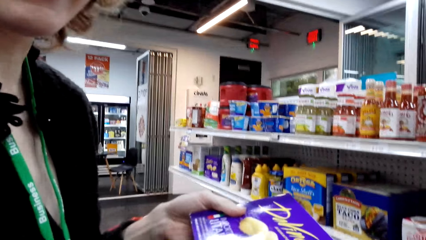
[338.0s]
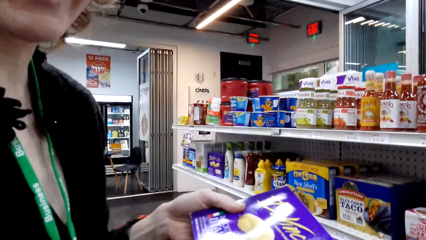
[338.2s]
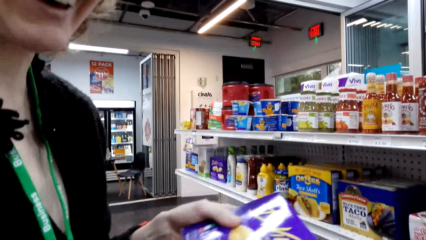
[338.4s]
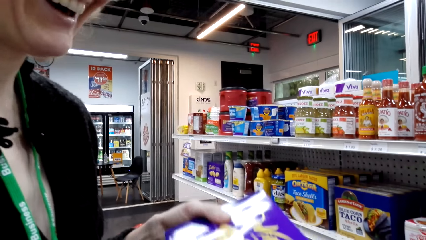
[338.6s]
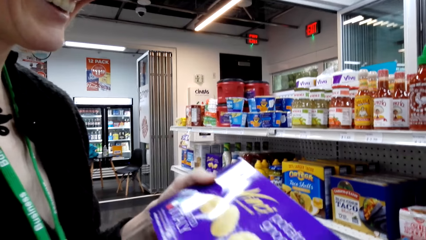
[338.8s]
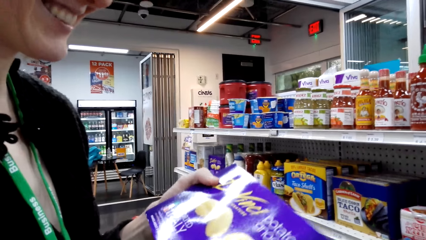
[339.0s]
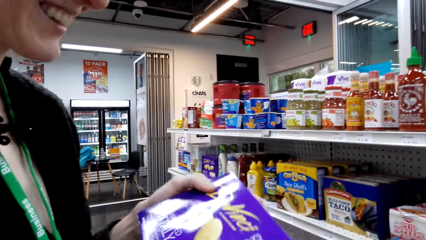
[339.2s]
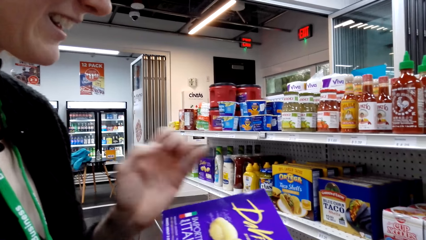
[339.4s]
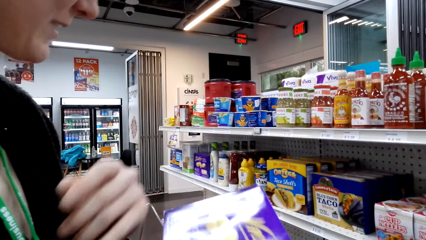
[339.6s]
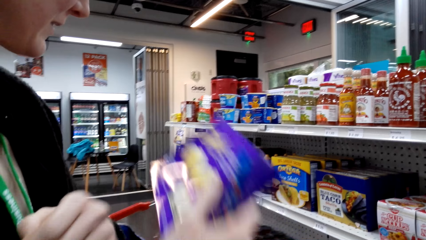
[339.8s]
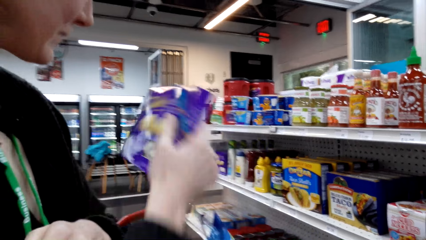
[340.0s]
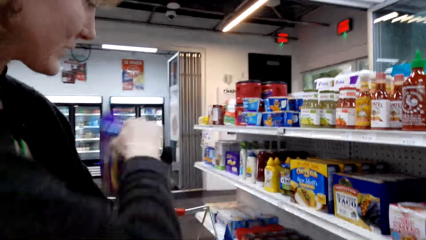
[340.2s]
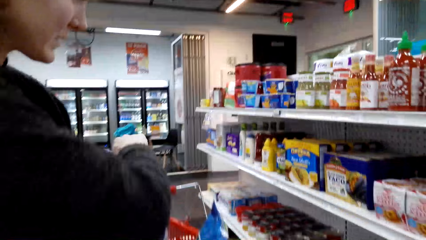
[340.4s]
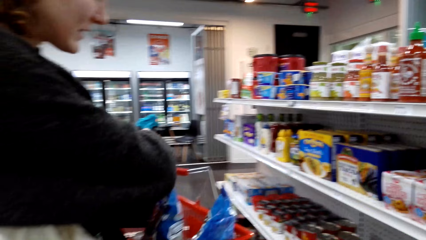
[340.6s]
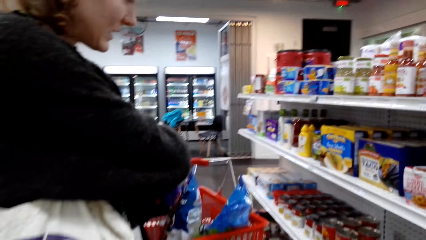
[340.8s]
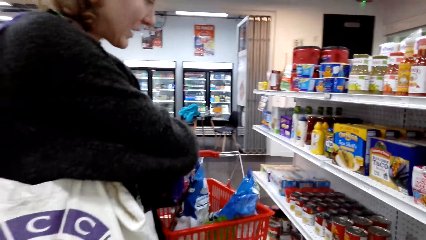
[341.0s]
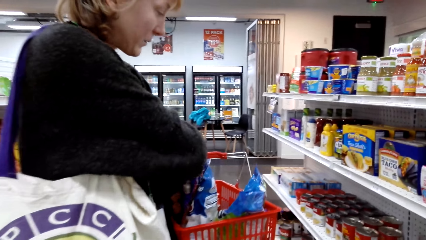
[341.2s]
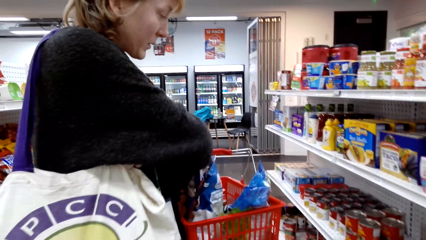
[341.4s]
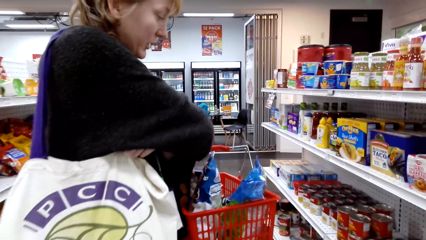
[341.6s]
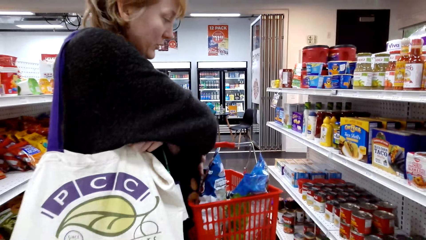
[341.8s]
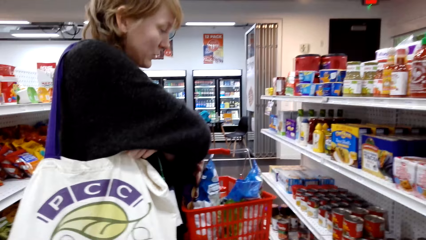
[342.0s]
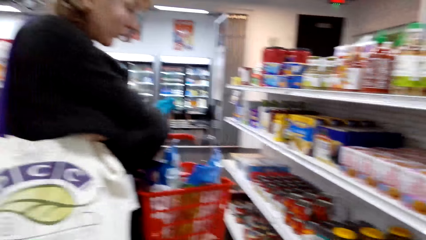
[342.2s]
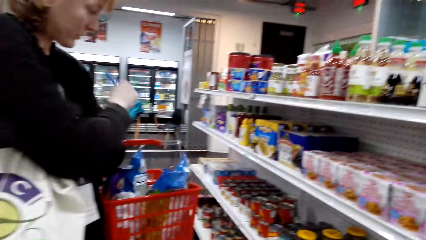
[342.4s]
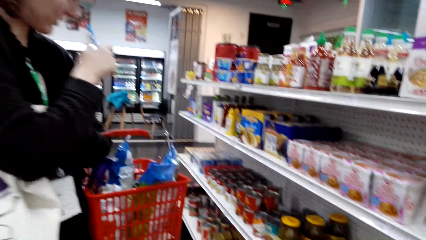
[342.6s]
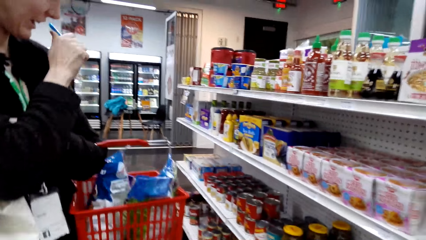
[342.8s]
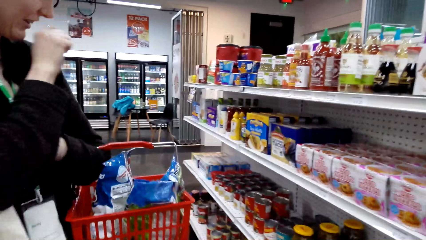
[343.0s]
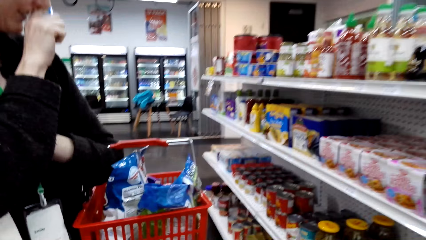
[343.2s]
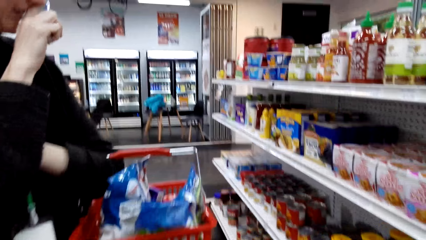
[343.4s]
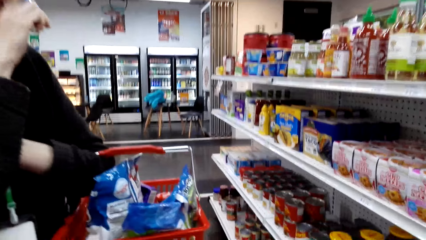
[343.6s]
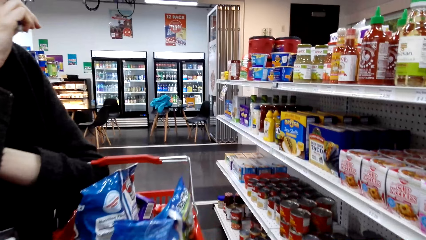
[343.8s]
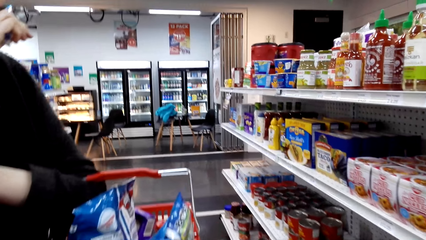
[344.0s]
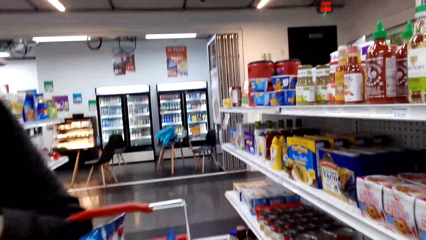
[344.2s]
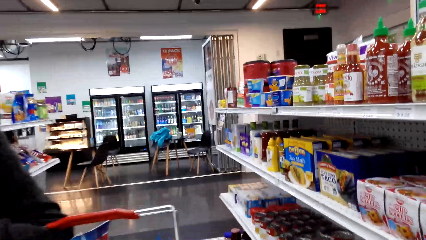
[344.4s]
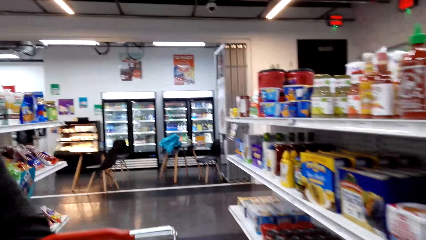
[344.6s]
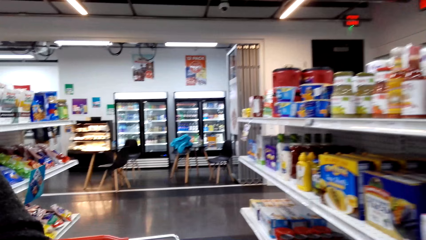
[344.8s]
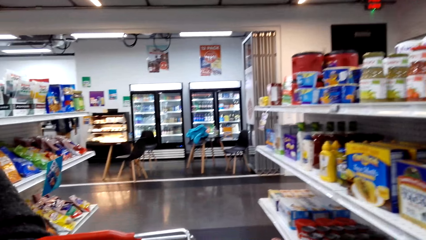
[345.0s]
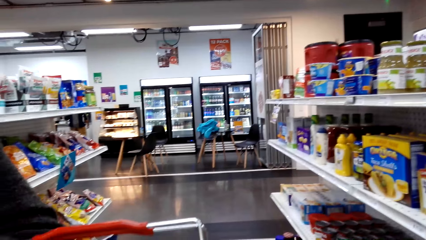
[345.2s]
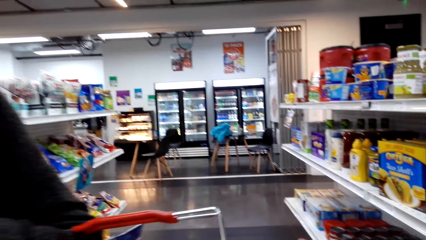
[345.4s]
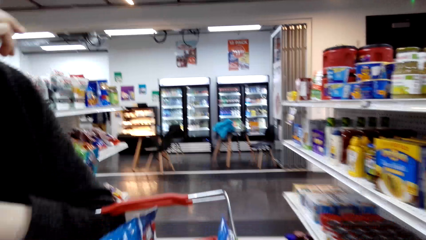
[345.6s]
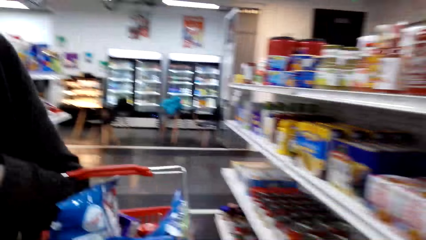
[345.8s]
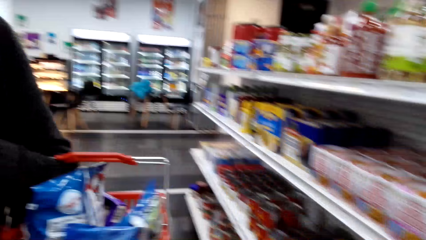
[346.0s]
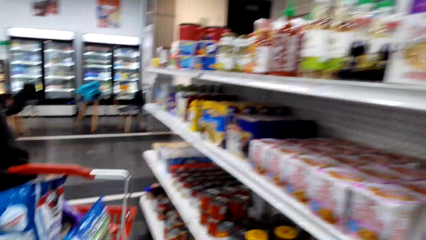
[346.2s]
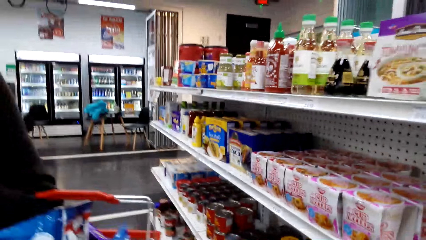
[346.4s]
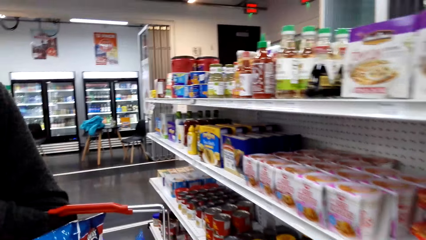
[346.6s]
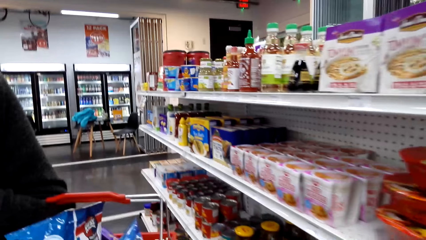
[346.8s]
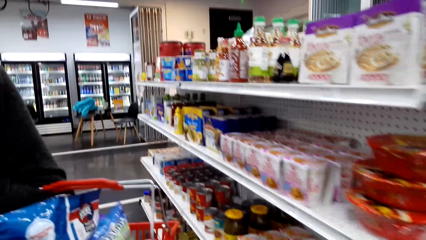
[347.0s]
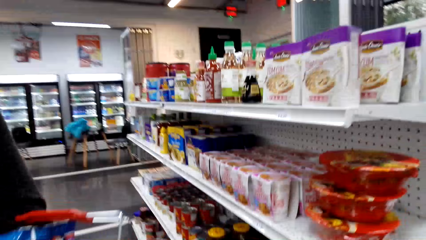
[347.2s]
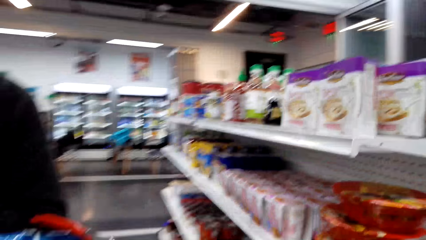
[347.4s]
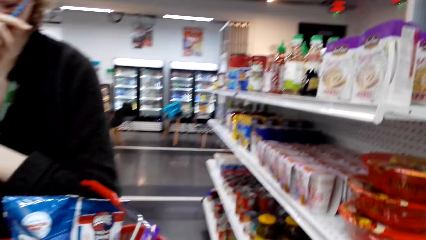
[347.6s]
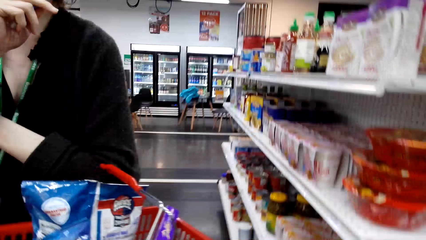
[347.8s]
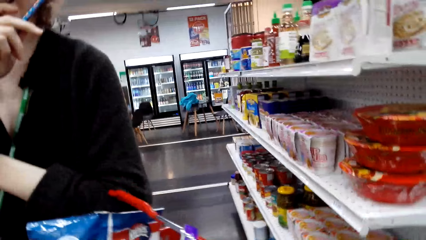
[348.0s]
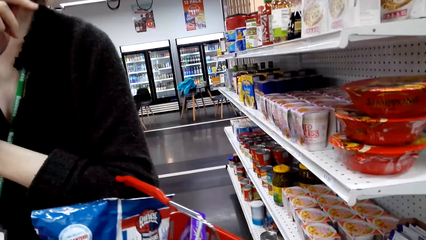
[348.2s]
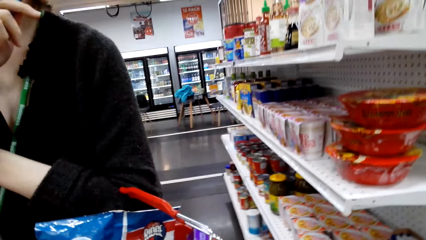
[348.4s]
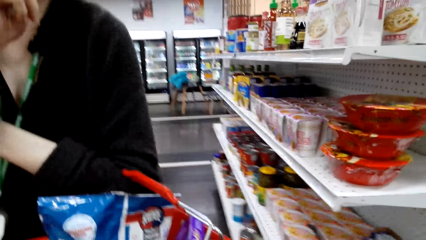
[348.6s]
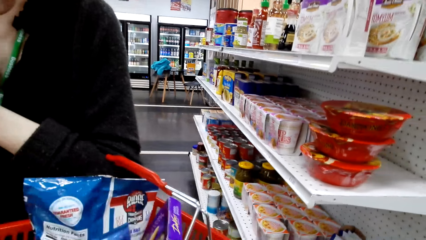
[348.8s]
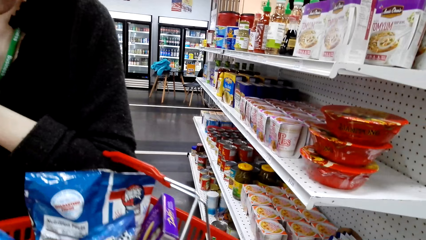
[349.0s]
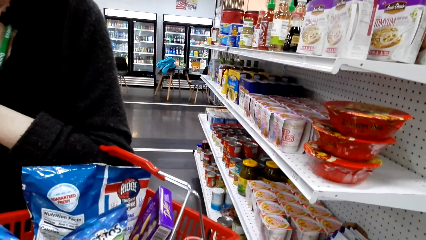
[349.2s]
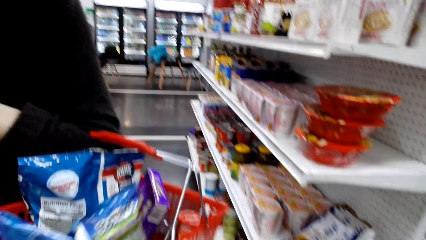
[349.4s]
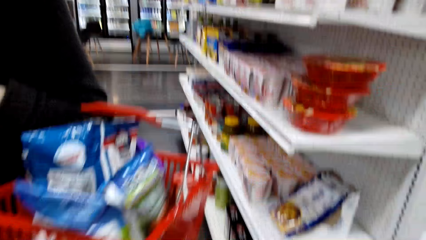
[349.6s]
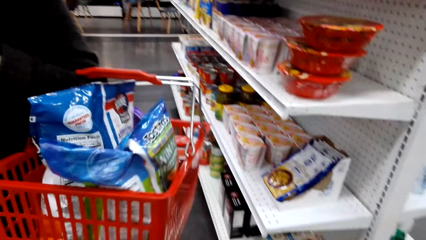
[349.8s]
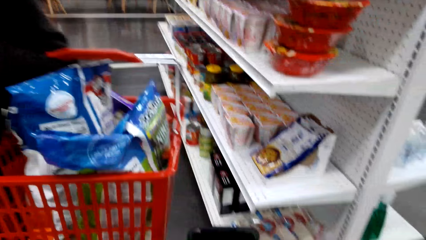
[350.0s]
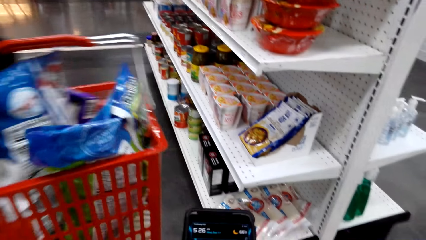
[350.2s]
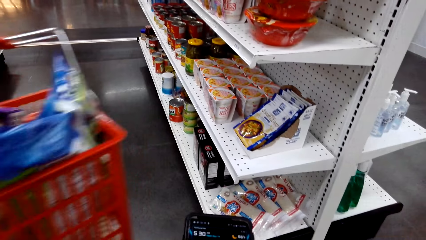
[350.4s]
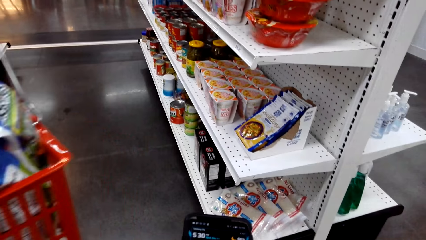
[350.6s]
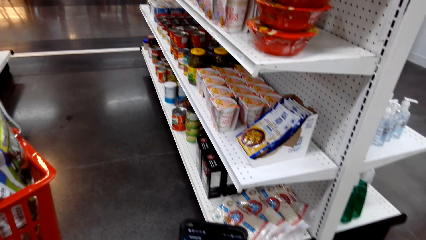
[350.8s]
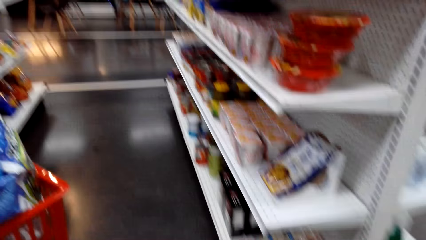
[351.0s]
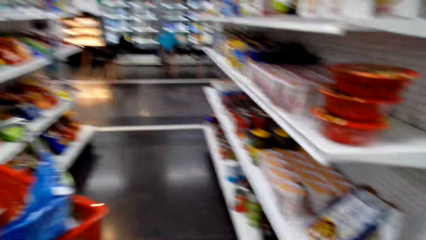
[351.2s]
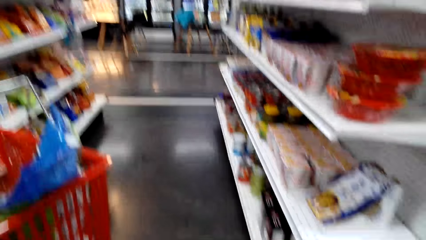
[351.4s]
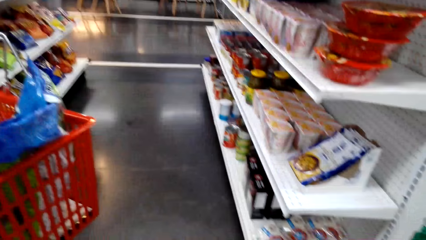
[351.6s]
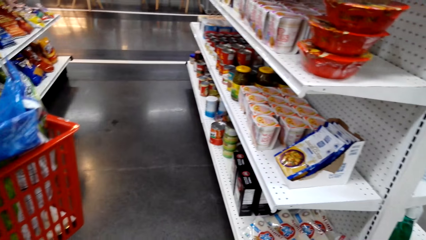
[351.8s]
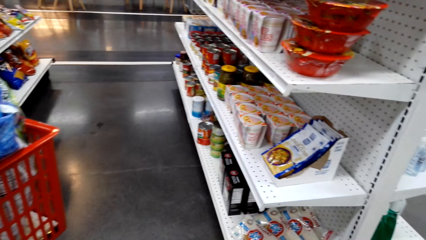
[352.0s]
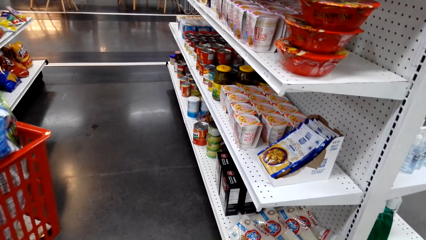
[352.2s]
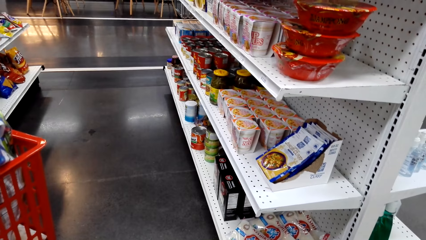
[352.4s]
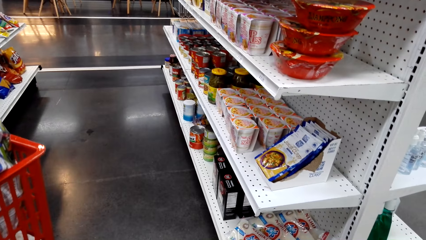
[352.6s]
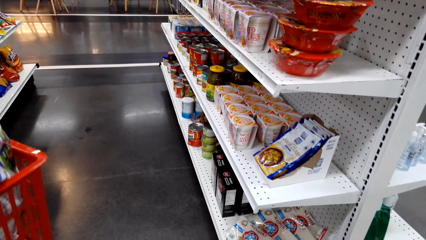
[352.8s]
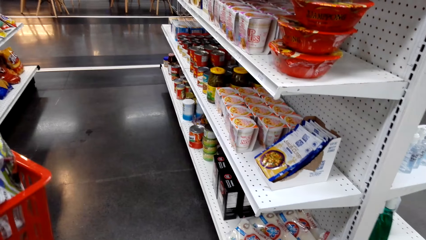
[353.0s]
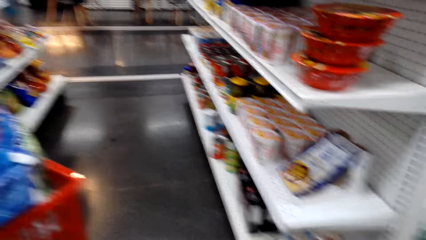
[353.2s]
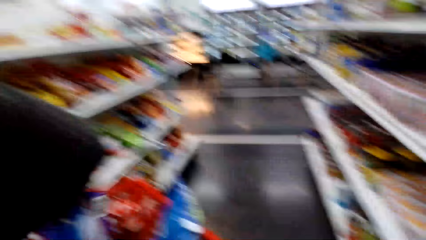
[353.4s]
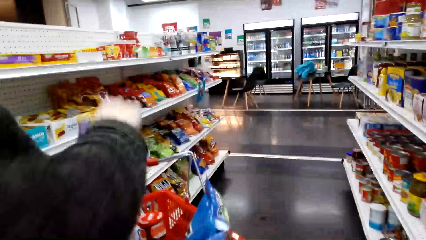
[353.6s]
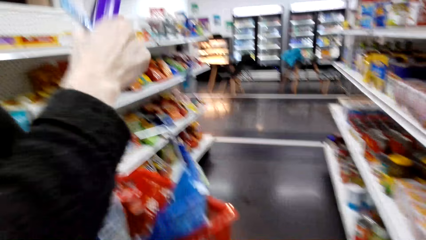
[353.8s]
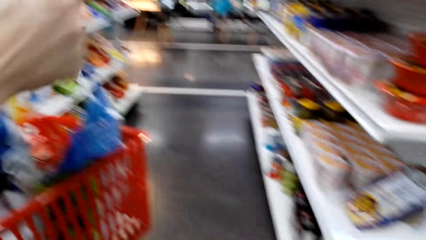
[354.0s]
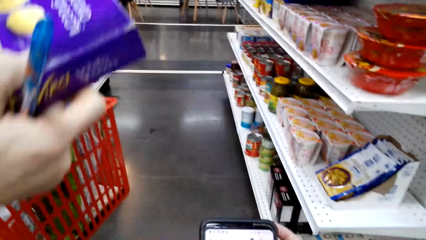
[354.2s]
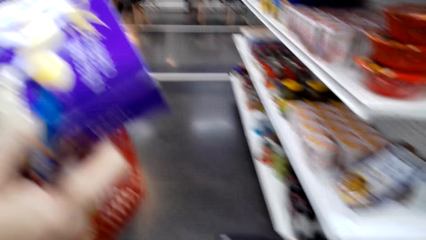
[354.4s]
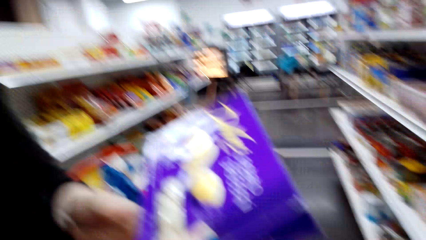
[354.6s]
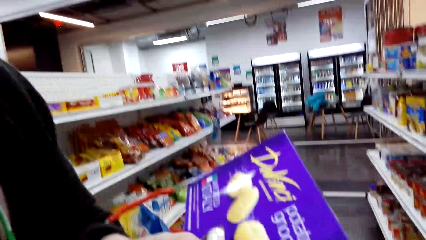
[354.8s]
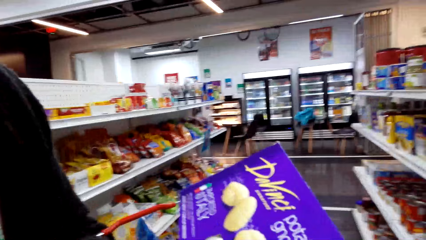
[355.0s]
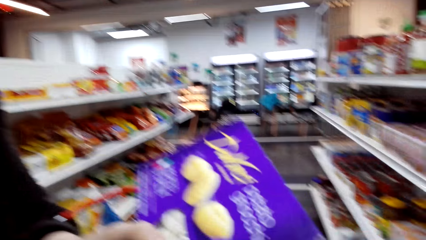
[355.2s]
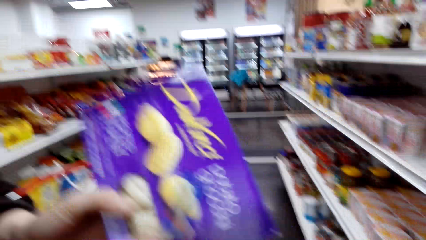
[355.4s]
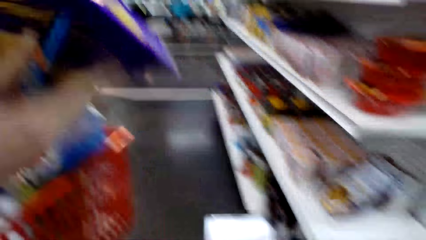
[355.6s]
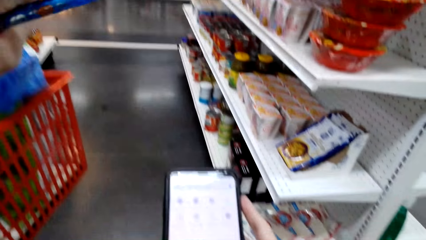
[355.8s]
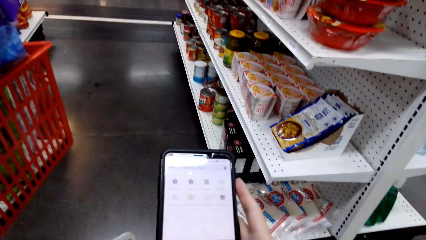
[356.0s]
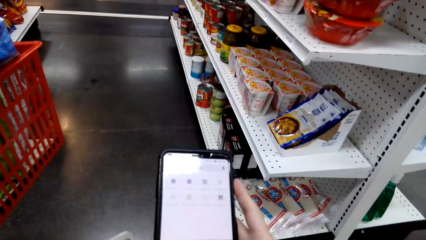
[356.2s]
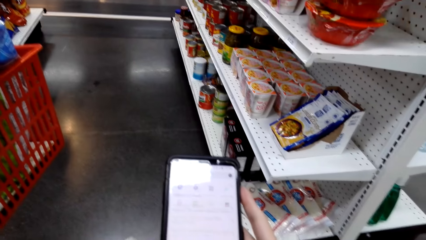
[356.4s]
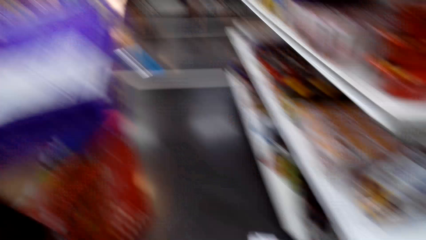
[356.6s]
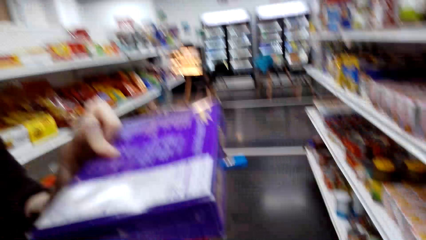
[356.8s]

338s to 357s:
A person drops the item in the basket. The camera wearer looks around. They use the phone. The person takes a food item from the basket and shows a product to the camera wearer.
